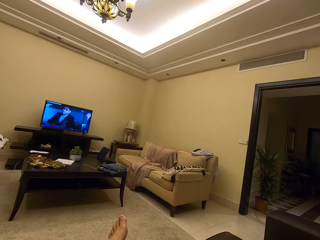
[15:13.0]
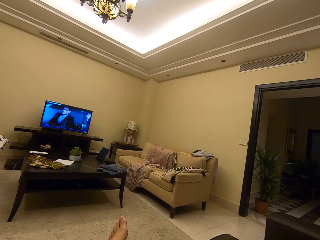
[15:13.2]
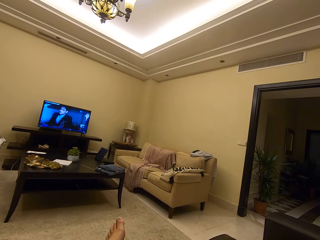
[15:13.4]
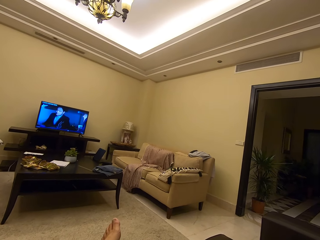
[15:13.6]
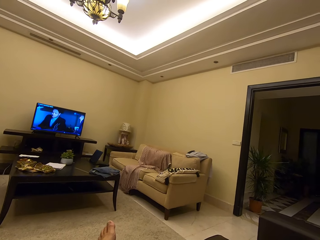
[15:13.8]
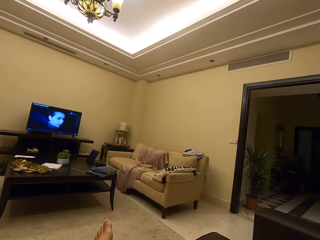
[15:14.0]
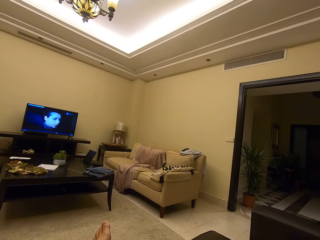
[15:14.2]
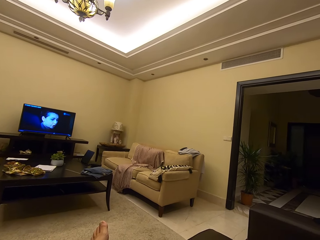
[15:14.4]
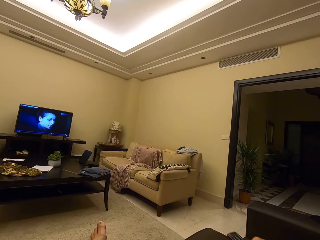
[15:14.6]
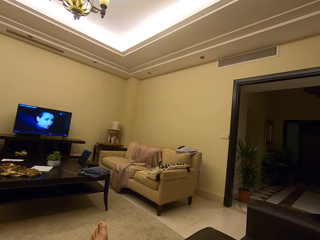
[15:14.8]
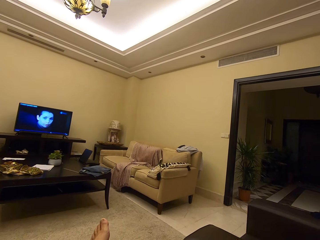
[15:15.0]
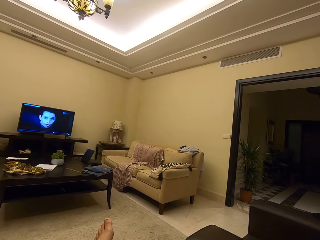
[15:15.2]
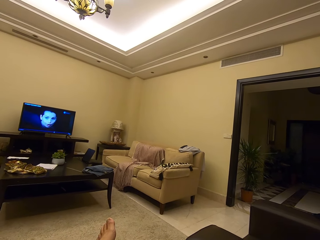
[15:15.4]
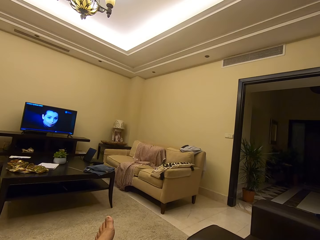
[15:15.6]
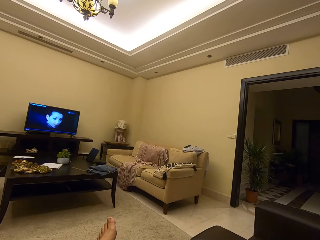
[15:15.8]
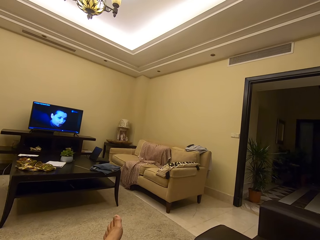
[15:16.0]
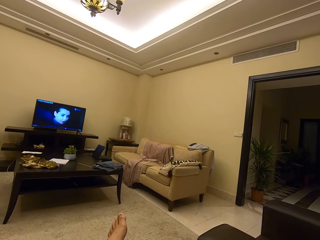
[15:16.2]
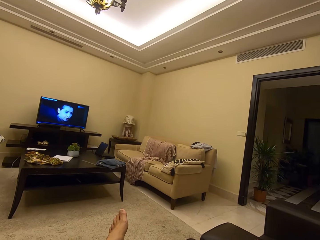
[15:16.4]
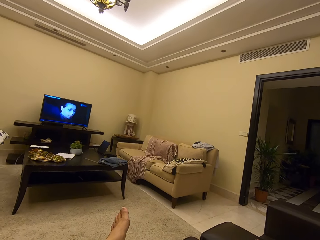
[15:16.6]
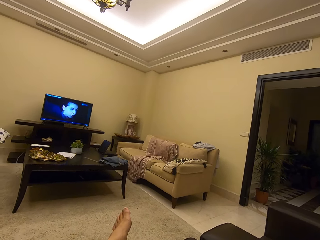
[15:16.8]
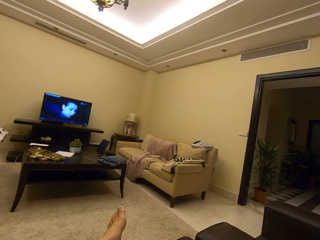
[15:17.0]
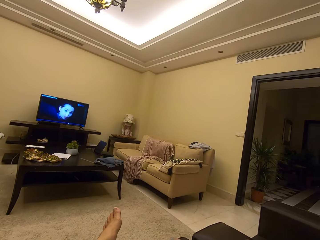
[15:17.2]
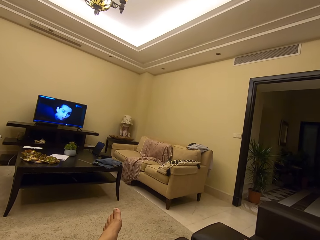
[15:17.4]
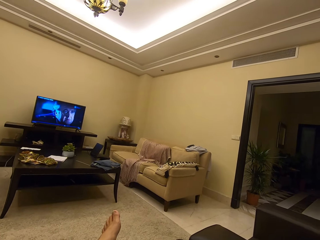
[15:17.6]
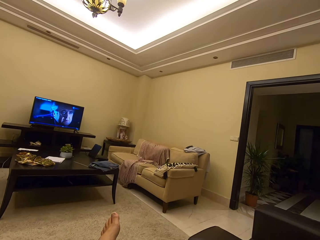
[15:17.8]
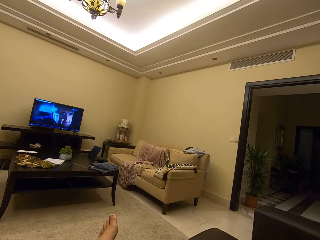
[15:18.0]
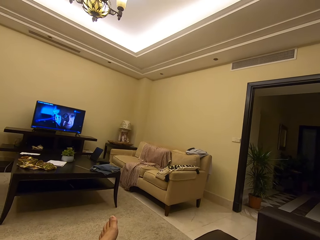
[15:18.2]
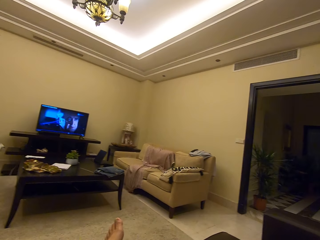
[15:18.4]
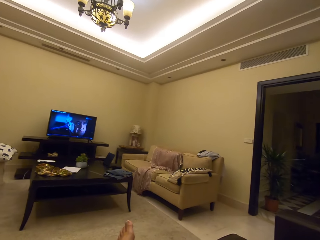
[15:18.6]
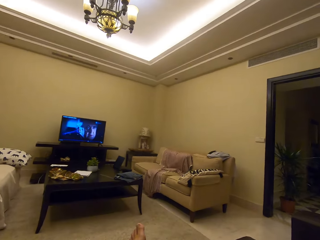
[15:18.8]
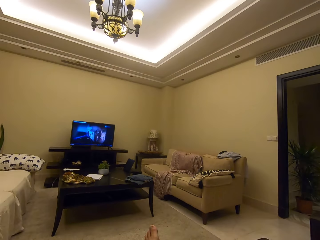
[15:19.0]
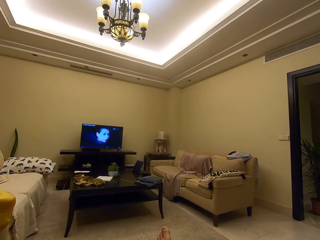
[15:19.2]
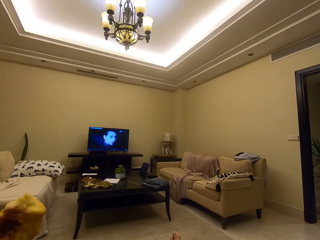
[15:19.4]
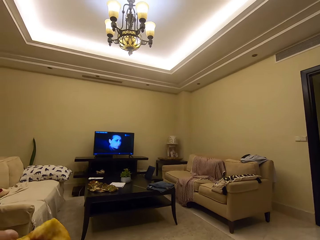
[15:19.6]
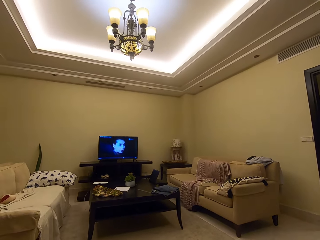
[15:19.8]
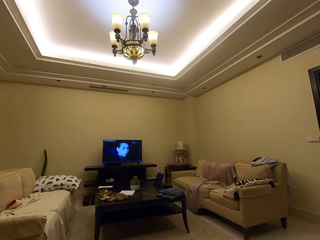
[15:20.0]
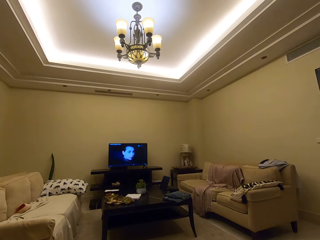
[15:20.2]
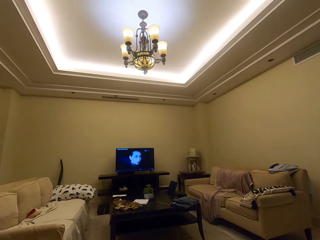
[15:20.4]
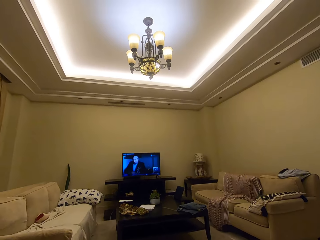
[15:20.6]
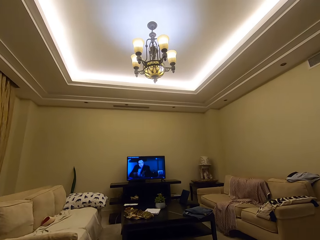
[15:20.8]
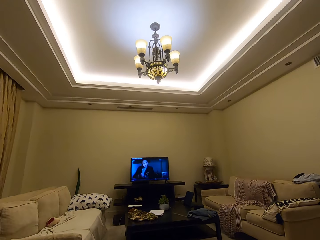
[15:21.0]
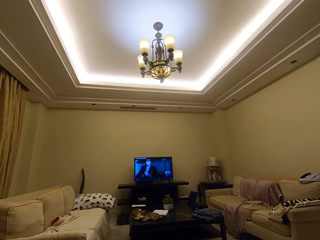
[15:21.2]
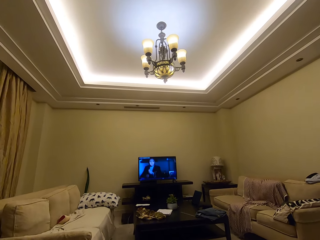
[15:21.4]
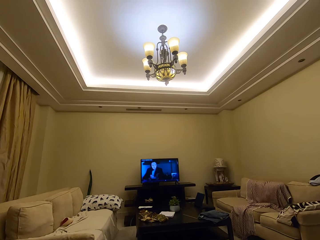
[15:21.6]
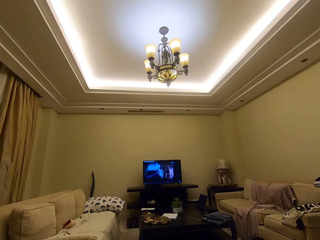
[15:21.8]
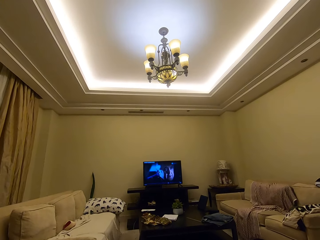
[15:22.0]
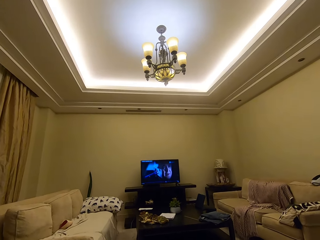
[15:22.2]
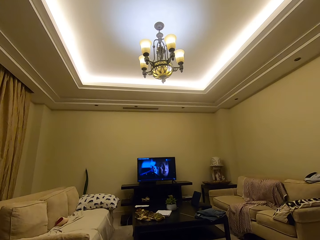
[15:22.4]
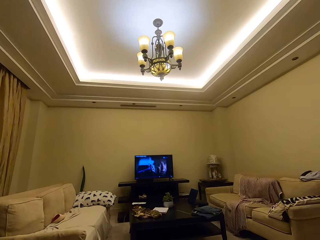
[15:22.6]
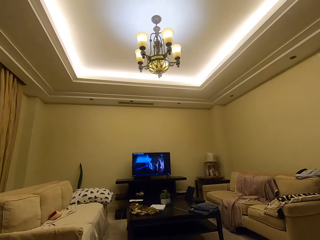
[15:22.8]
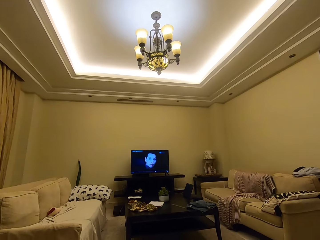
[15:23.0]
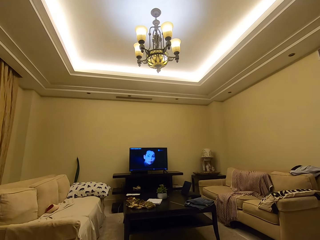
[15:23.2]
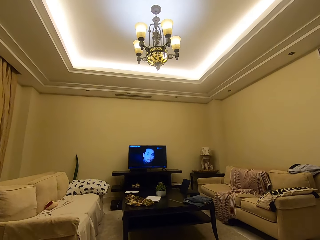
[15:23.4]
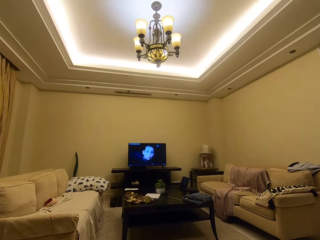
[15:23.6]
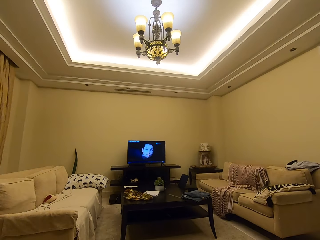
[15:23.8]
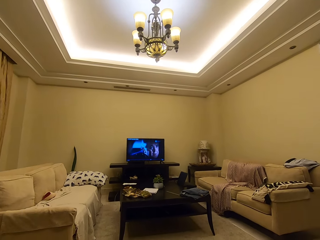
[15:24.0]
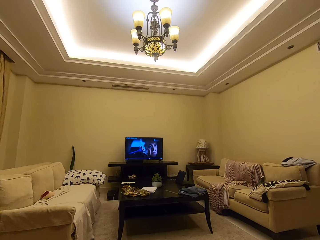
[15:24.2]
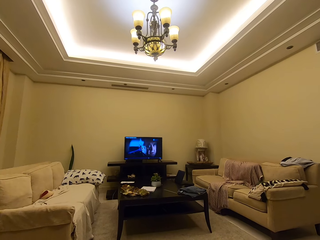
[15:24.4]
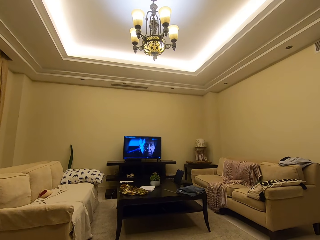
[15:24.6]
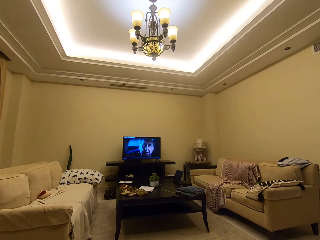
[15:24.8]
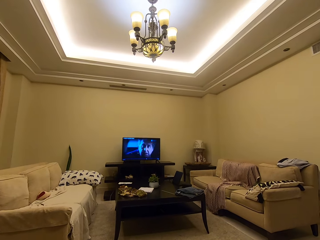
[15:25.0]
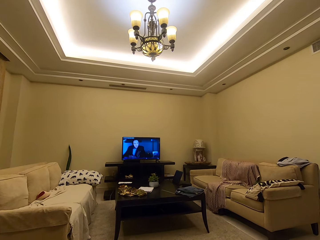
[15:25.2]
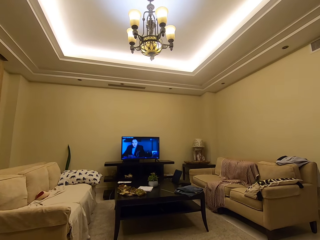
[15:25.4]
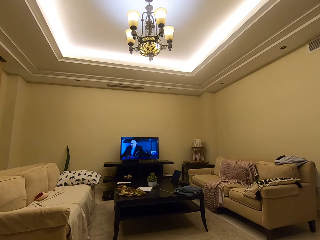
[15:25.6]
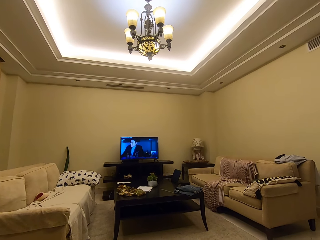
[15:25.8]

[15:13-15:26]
The camera wearer watches the TV on the couch. They eat a fruit.

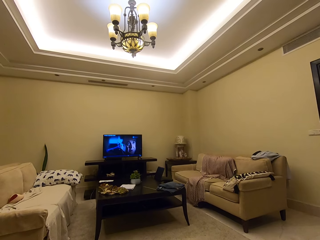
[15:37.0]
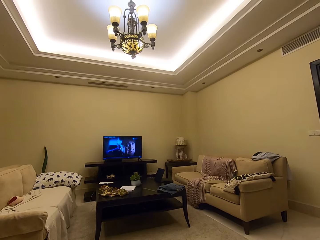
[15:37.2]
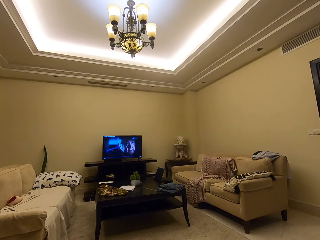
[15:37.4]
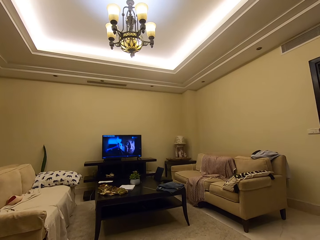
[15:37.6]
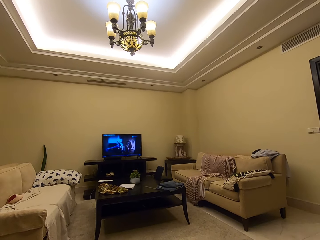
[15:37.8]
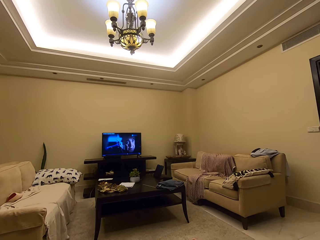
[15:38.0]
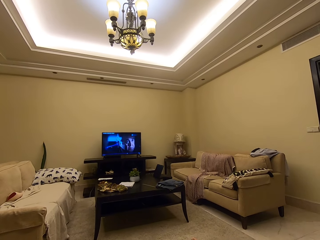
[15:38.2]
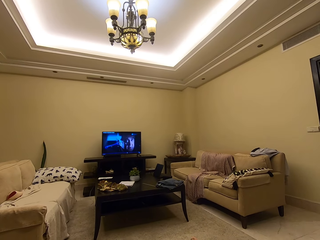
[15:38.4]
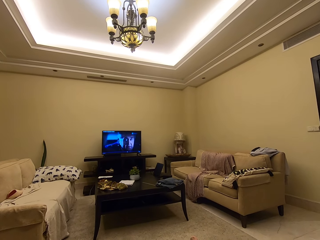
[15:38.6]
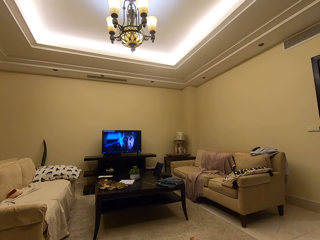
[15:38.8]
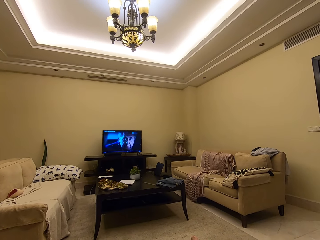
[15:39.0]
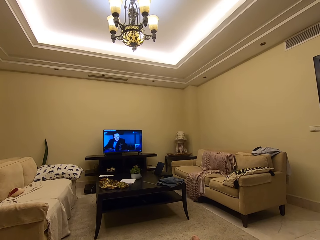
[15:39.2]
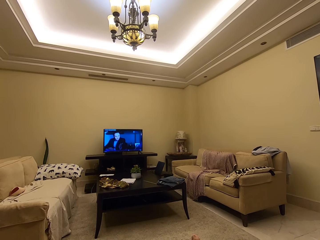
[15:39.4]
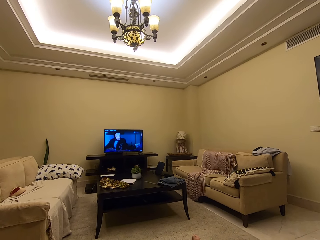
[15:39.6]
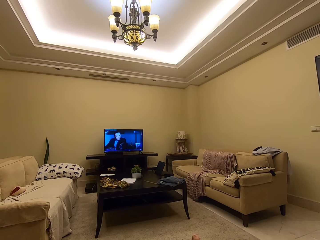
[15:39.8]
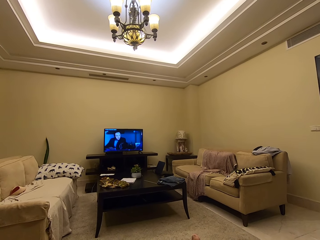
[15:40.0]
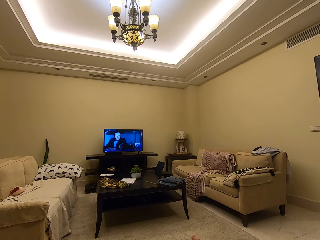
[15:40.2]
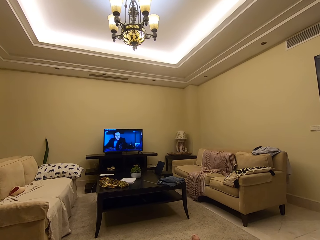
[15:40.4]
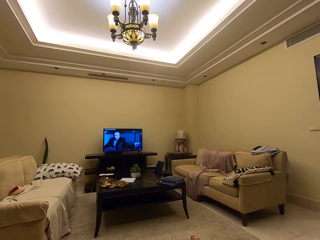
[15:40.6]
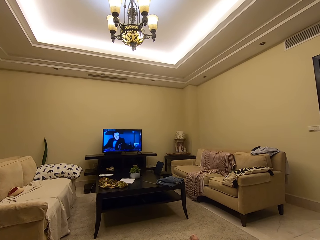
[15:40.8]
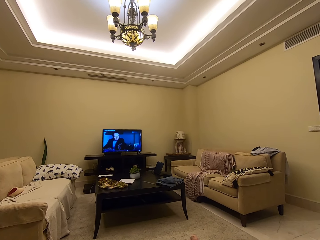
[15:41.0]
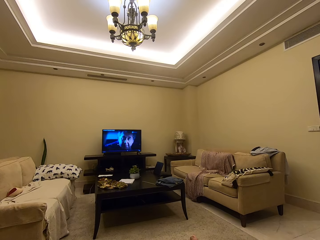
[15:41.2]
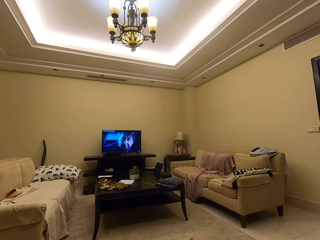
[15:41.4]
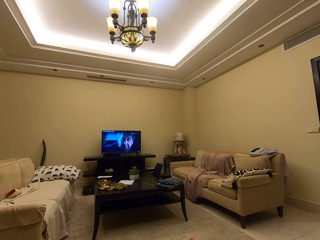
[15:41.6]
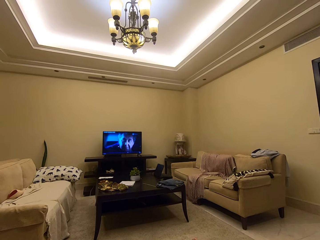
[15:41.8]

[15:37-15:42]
The camera wearer watches the TV on the couch.

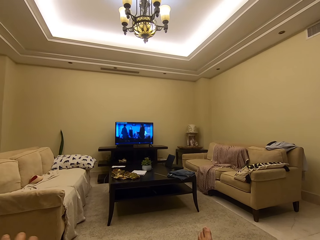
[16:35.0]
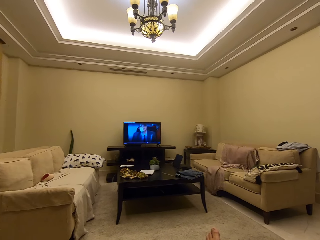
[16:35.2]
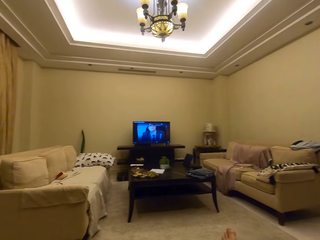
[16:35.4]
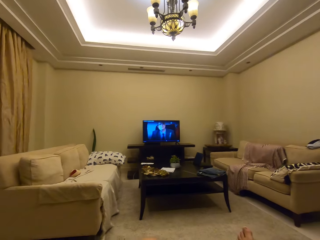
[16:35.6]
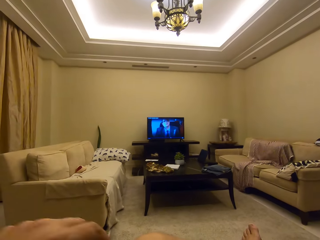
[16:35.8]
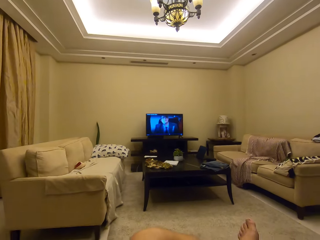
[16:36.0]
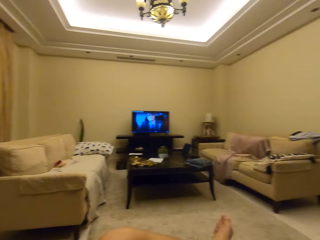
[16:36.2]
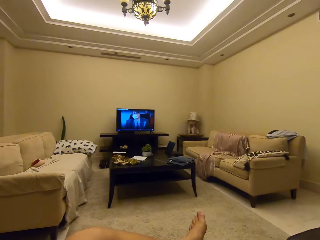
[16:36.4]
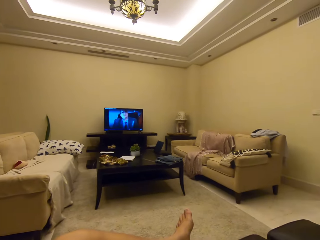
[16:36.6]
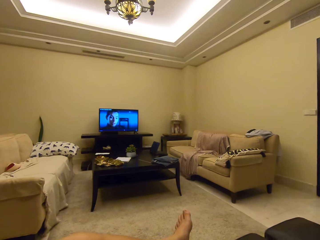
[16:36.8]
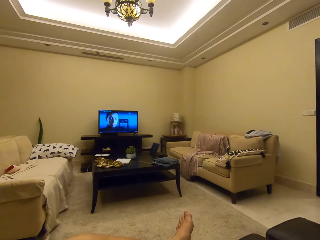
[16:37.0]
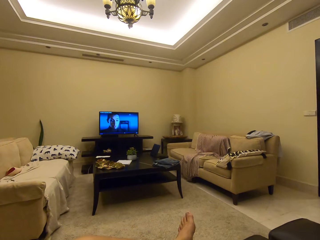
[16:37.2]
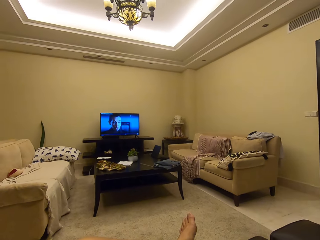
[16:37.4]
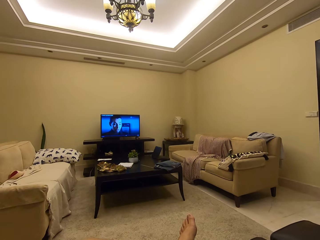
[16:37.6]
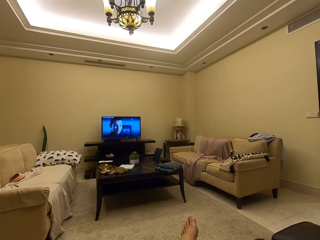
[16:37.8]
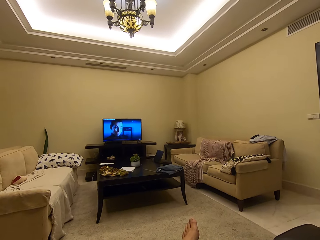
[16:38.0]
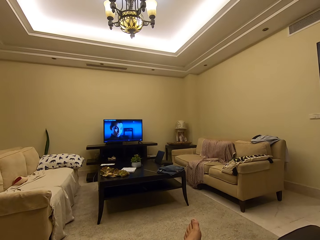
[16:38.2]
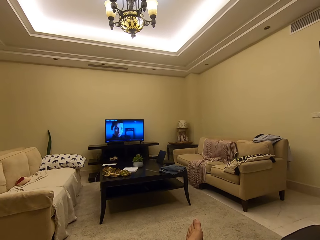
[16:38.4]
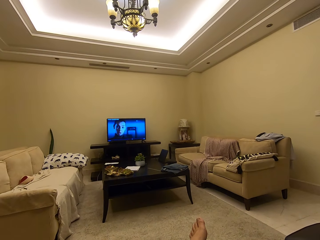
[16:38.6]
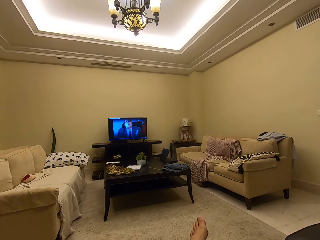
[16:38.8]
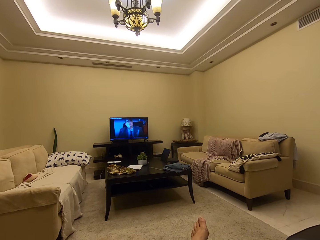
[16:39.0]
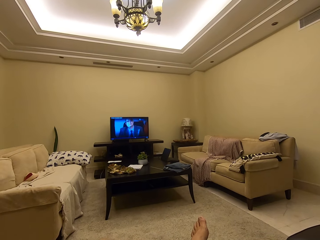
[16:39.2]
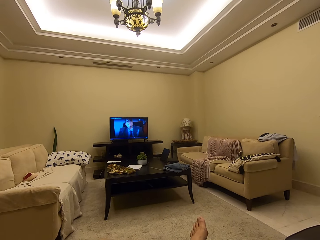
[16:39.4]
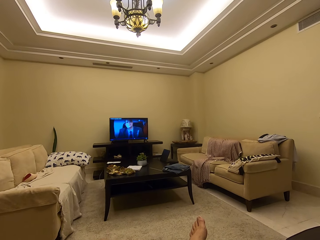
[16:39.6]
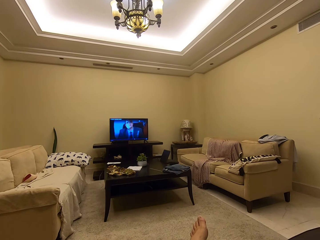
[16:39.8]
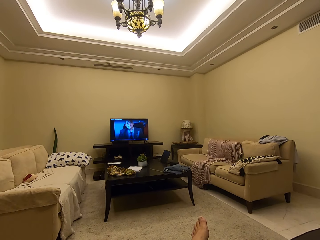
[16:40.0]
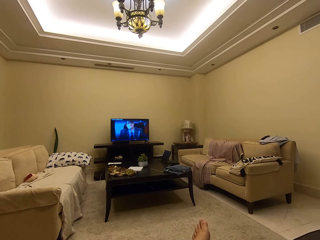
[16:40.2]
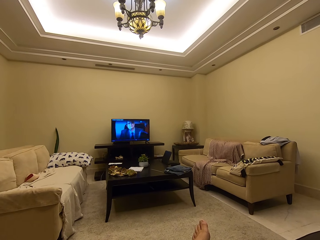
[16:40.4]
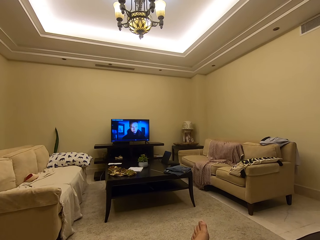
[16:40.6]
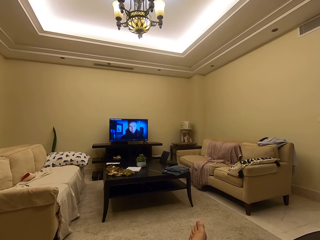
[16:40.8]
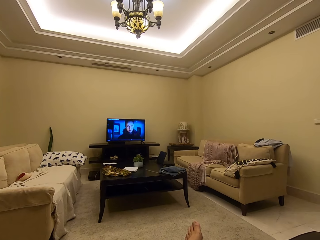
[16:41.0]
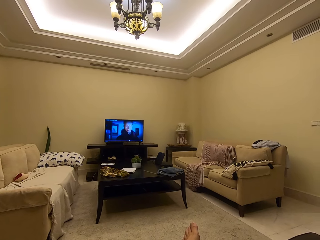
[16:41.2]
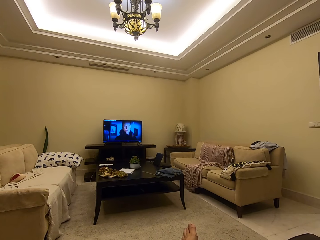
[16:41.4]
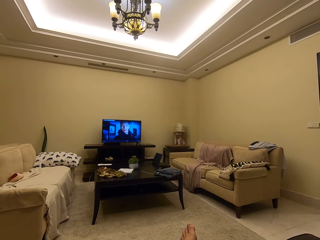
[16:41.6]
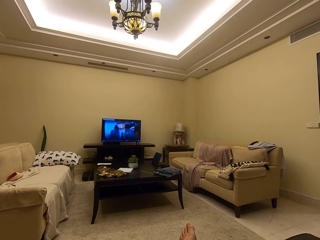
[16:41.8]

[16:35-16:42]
The camera wearer raises a hand.
